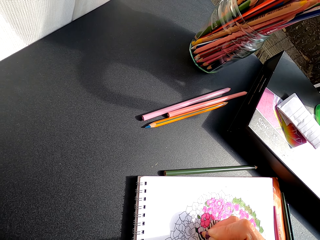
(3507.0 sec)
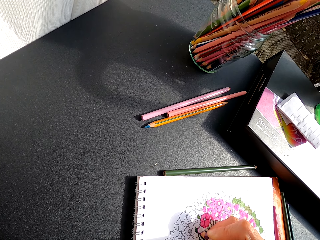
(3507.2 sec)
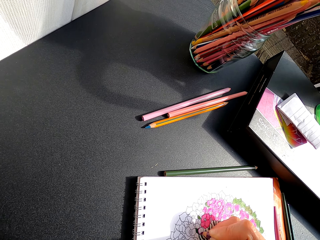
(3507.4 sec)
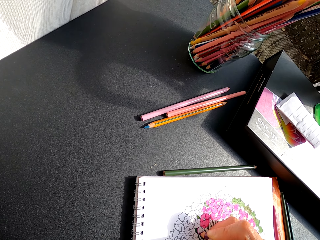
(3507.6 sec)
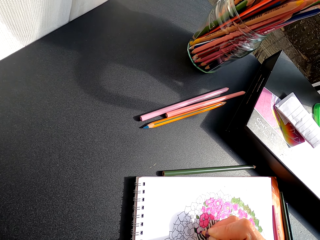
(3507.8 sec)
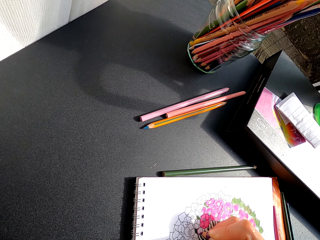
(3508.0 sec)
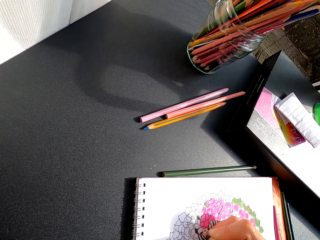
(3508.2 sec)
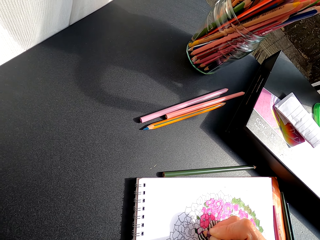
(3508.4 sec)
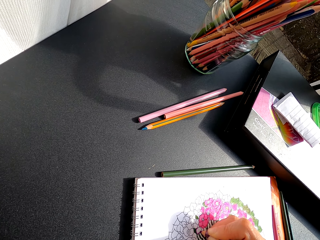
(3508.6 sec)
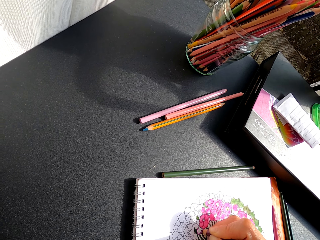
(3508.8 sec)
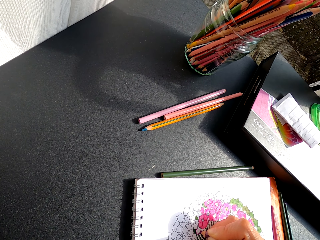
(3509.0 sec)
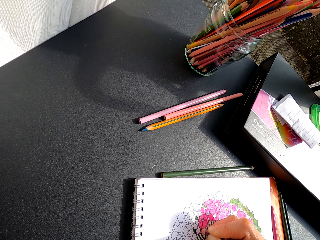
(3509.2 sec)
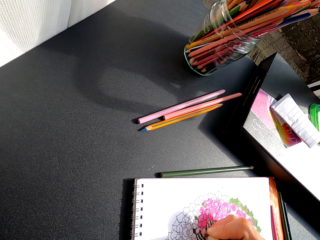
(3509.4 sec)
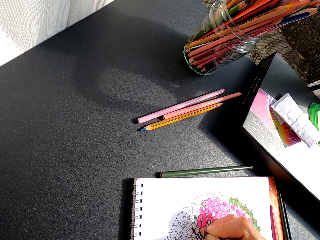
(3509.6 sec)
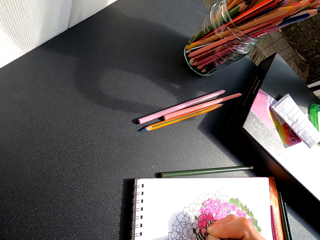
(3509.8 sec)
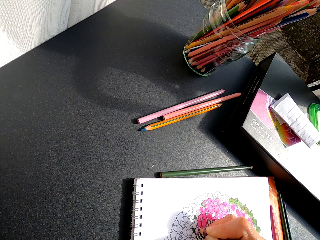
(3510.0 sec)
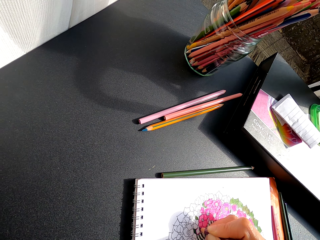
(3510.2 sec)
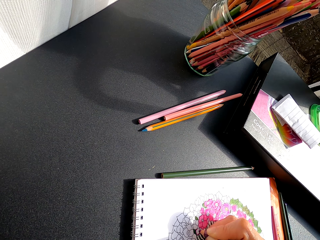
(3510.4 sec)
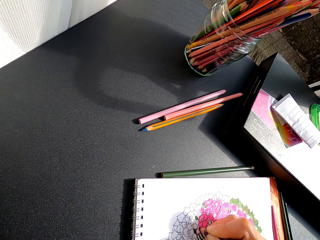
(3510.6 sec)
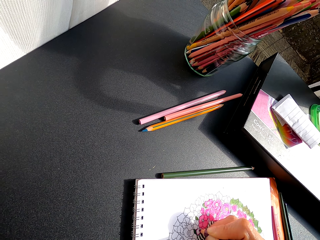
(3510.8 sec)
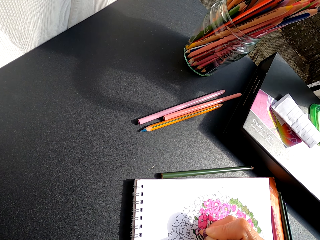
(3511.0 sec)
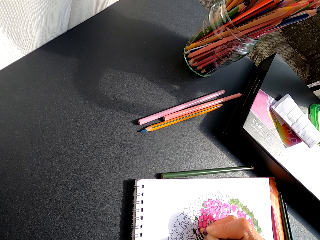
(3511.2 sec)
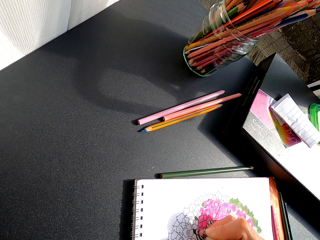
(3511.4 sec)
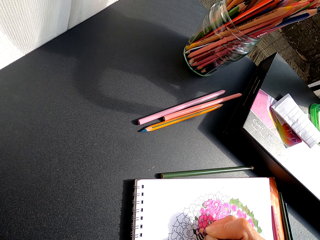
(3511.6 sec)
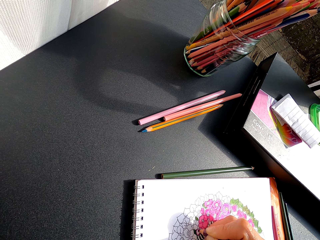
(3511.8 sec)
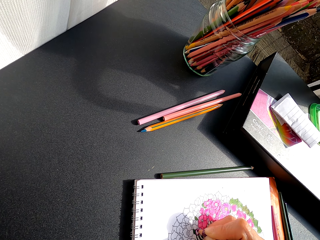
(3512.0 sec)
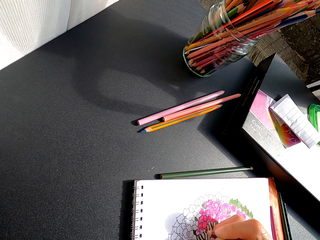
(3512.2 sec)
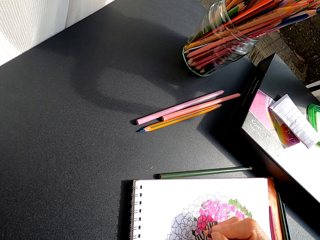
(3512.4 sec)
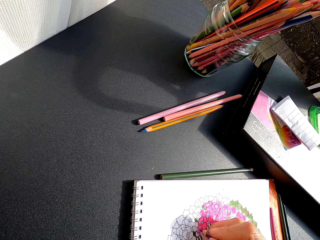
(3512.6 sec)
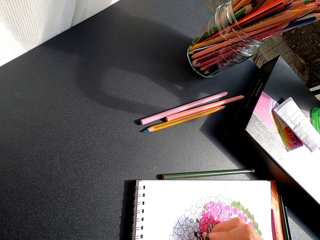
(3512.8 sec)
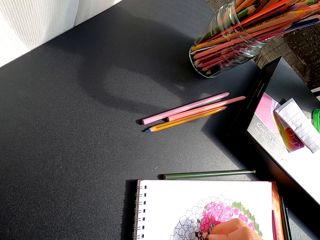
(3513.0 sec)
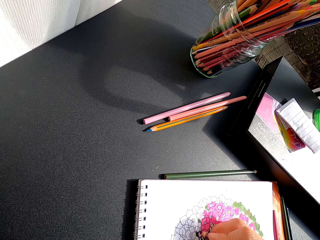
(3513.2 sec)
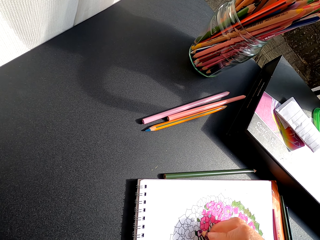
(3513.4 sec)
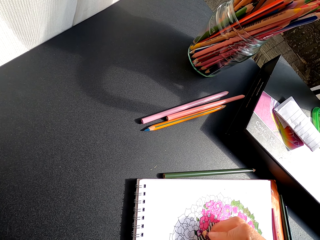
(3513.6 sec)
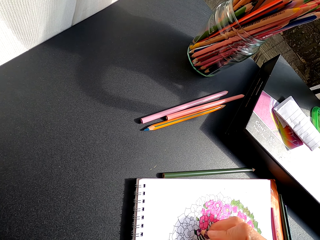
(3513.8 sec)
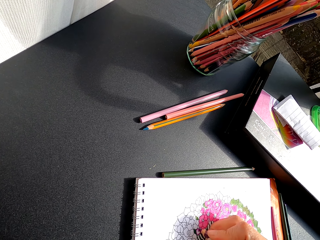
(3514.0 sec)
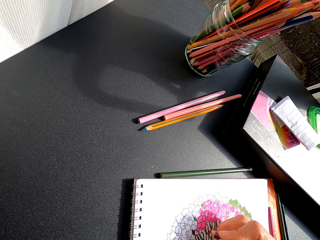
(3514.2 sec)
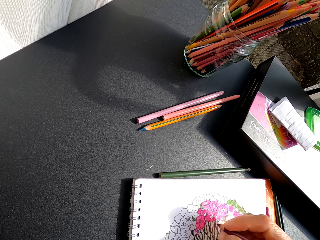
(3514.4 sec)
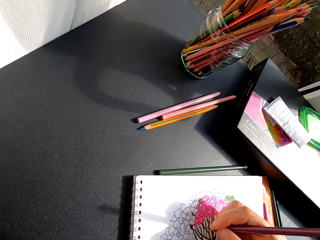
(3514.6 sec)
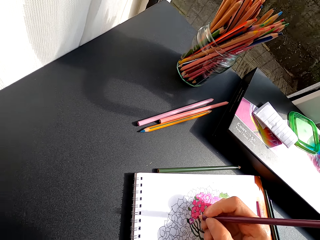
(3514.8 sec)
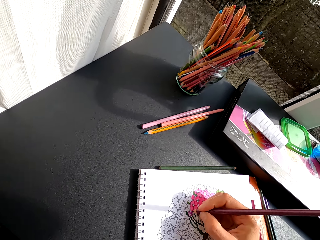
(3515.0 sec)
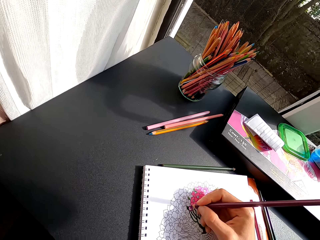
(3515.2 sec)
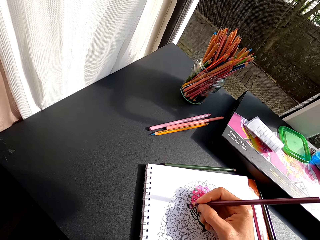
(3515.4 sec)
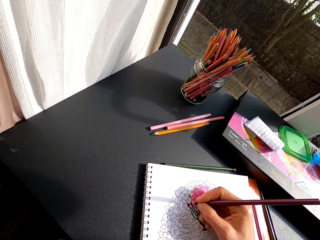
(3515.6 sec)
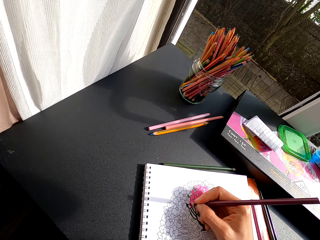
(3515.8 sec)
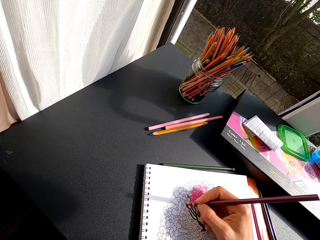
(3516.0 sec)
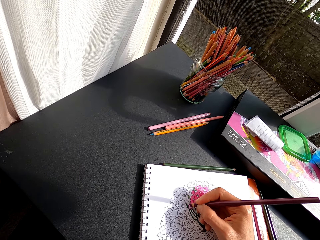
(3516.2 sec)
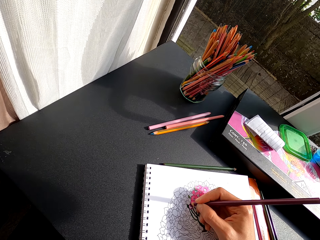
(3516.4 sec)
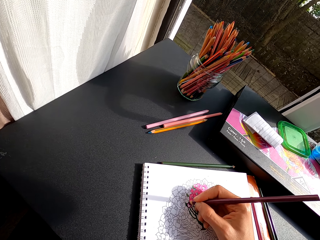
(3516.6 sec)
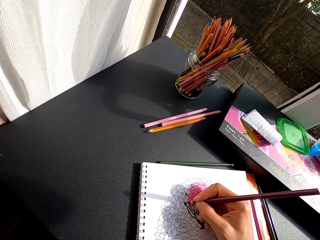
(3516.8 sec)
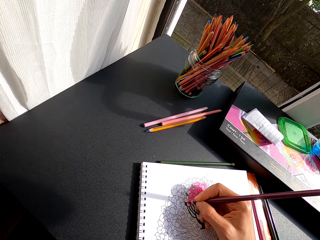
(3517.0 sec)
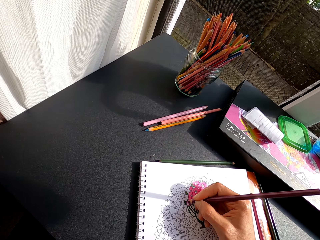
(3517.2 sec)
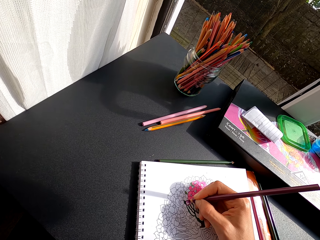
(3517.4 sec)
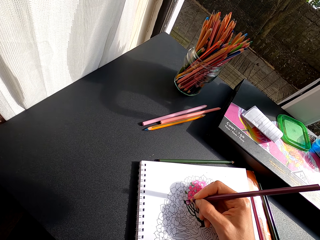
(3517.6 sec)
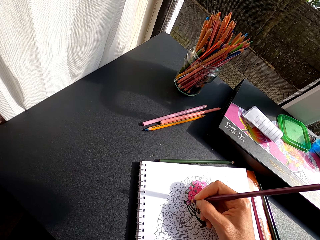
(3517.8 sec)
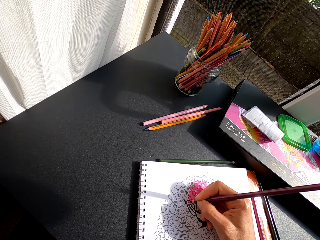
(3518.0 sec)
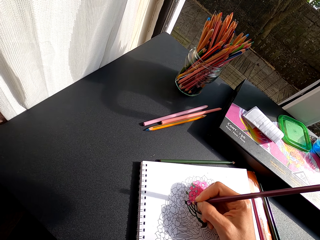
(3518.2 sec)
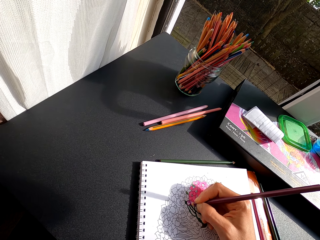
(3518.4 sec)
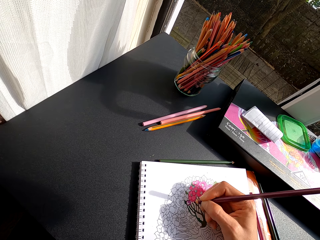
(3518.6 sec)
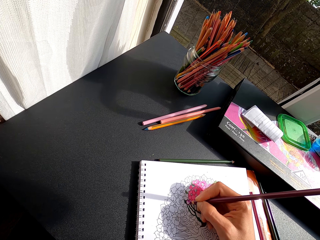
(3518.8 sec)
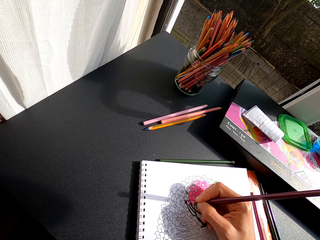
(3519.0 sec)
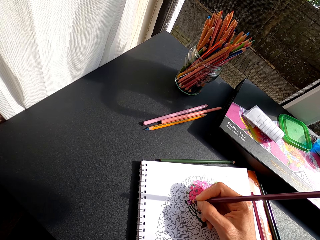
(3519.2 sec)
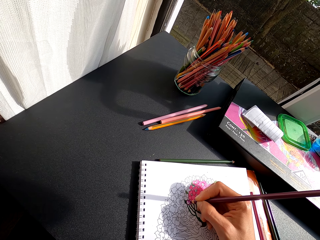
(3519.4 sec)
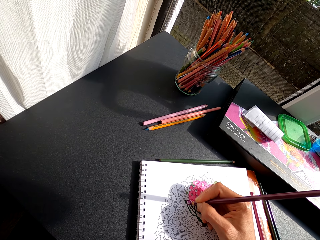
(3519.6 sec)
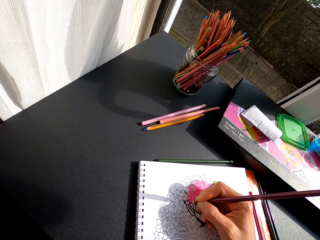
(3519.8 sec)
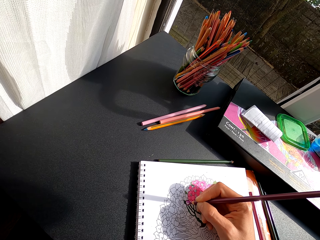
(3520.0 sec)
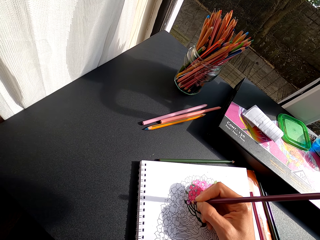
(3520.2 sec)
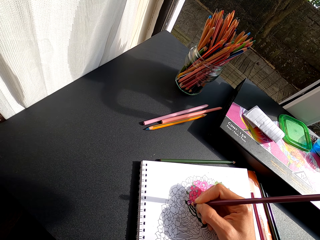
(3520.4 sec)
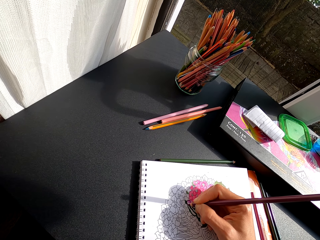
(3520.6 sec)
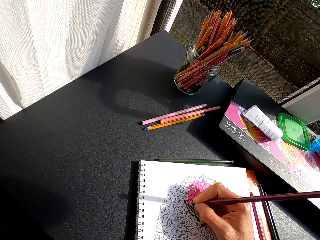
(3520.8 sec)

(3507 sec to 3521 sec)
The camera wearer turns around. They color a drawing on the book with a color pencil.

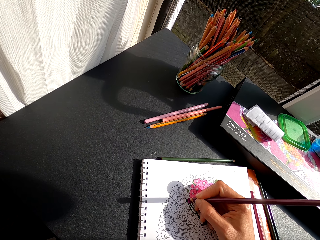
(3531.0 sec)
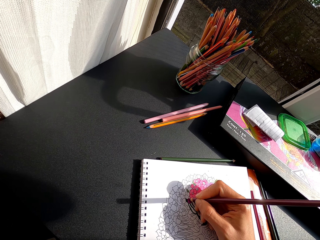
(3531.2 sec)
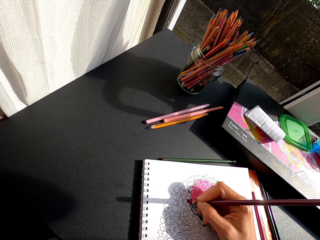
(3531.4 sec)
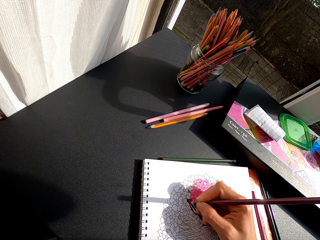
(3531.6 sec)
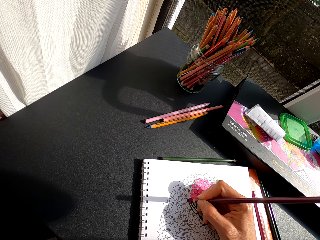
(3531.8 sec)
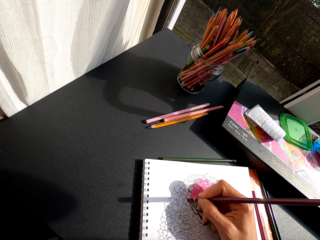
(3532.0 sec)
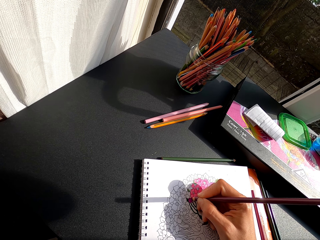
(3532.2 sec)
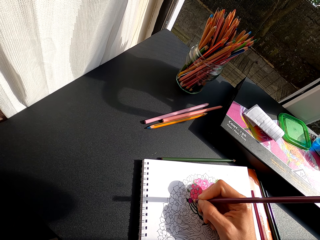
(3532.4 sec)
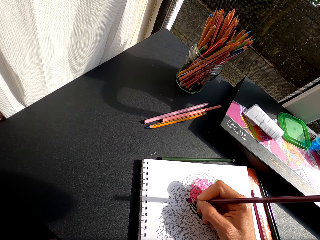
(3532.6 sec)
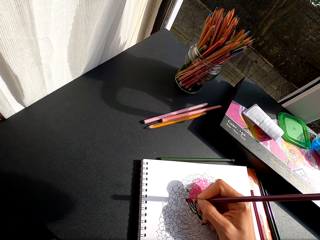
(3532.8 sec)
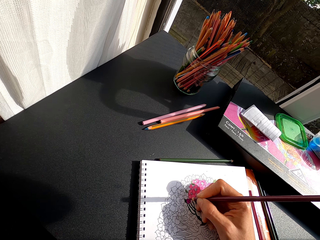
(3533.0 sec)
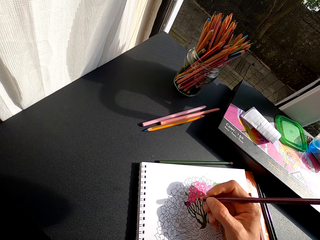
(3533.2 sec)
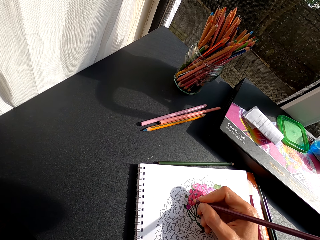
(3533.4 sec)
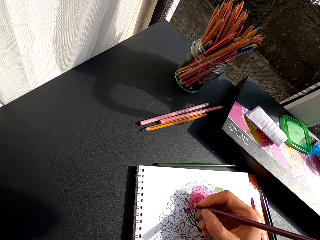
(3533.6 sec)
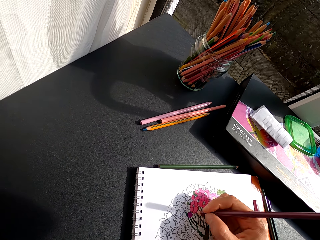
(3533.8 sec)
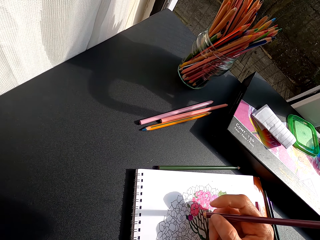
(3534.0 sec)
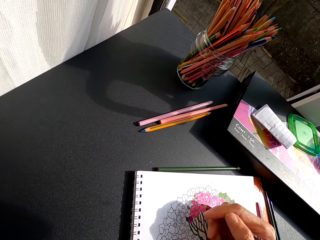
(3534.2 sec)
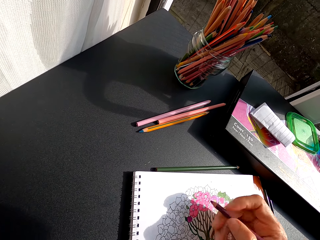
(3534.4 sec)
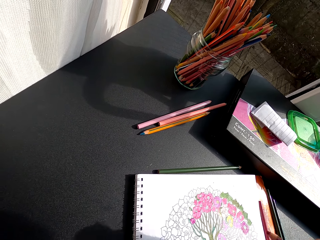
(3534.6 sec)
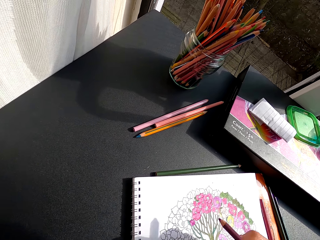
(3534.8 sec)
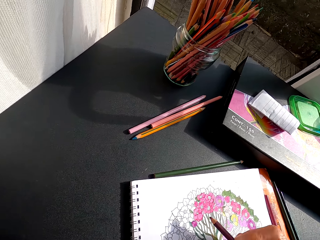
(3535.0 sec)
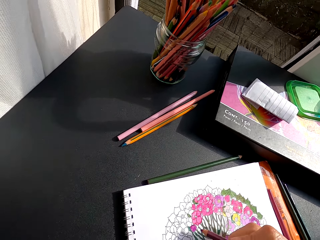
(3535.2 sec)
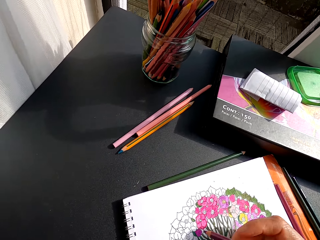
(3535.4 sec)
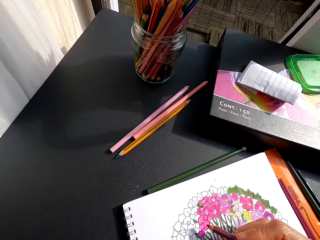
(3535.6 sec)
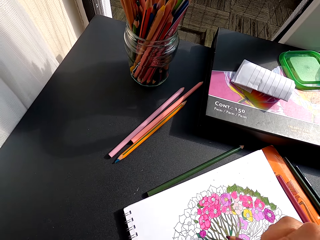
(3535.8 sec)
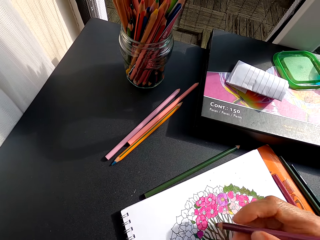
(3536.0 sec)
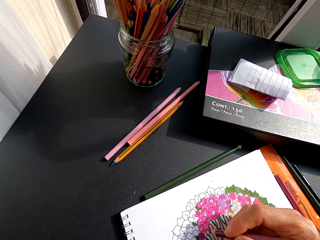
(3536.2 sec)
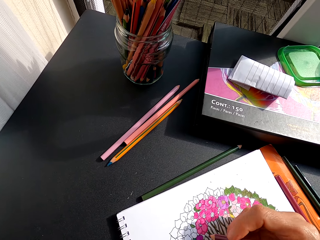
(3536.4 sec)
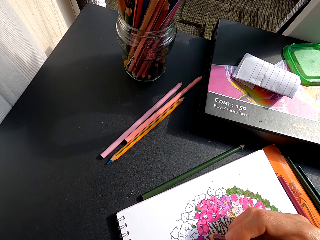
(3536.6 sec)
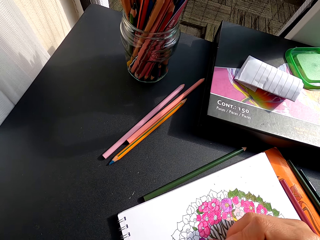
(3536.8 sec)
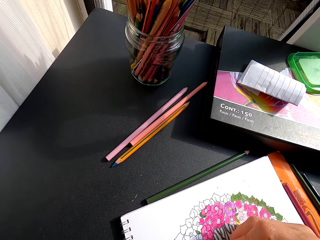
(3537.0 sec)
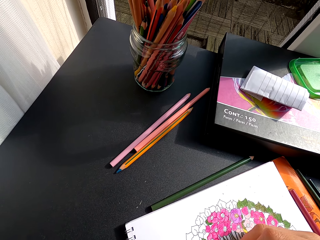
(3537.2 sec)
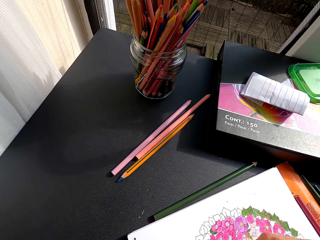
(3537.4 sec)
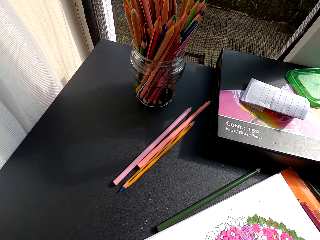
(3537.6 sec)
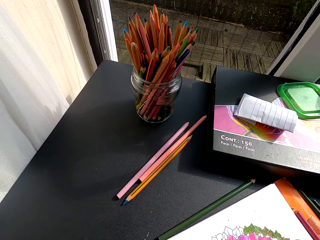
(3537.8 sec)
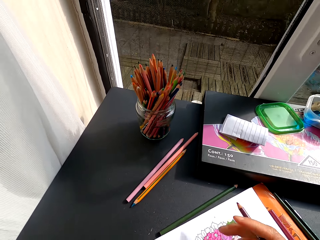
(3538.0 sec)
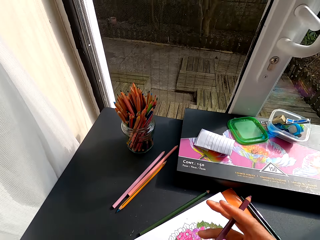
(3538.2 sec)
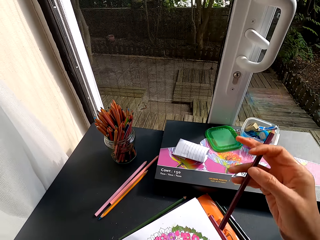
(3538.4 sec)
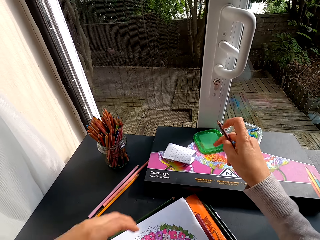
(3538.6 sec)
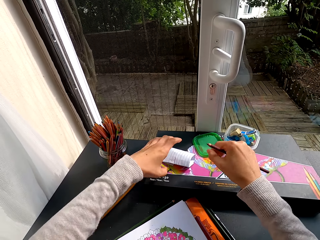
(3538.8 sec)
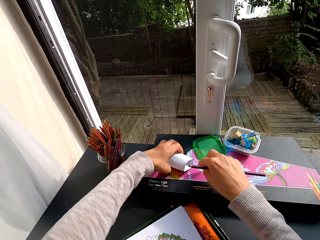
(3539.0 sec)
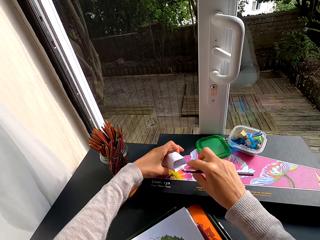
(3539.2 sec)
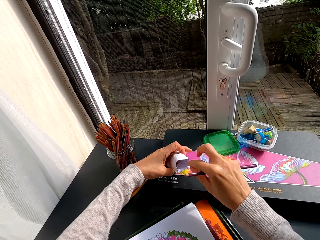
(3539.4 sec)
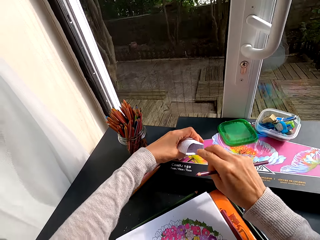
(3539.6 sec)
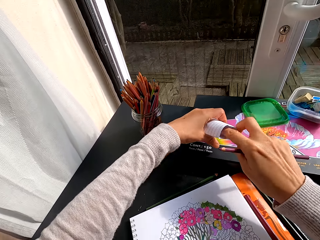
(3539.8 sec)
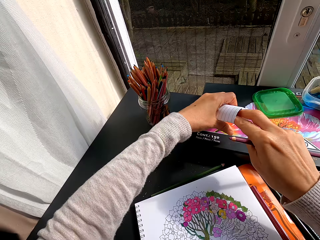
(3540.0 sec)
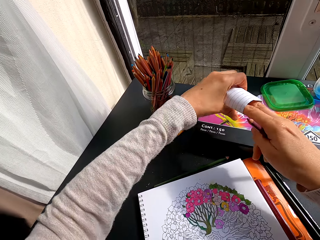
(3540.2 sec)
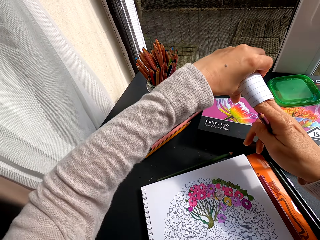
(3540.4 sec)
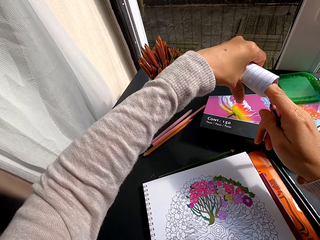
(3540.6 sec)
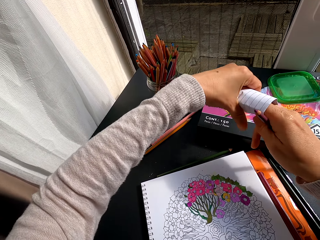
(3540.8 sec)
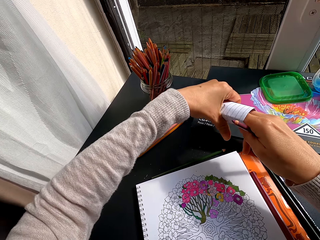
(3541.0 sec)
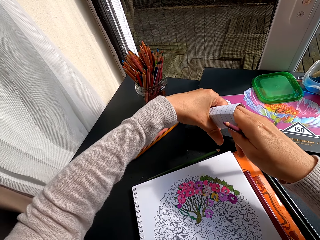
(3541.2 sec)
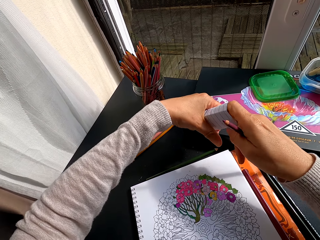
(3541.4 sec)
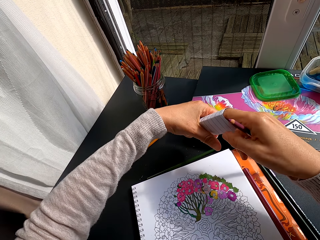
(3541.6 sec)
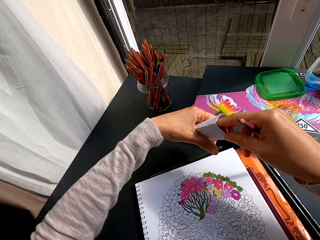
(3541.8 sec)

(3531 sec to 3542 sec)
The camera wearer turns to the side. She holds a color pencil. She turns to the side. She holds the color pencil. She holds a paper with her left hand. She picks up the paper on the table.
